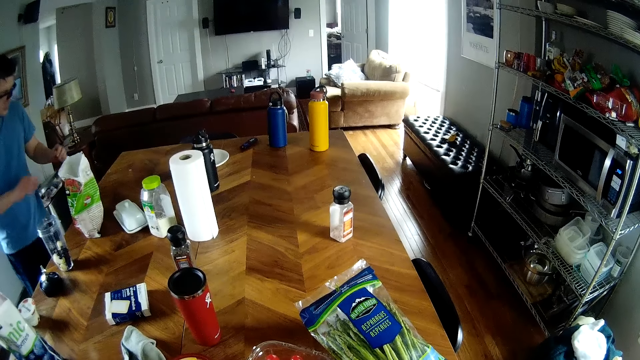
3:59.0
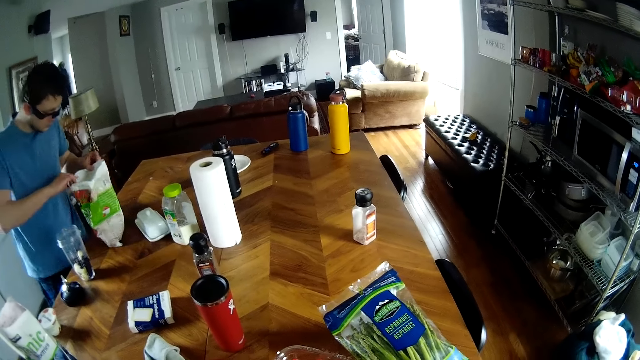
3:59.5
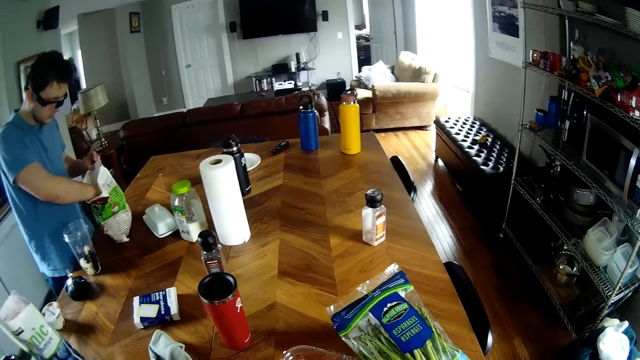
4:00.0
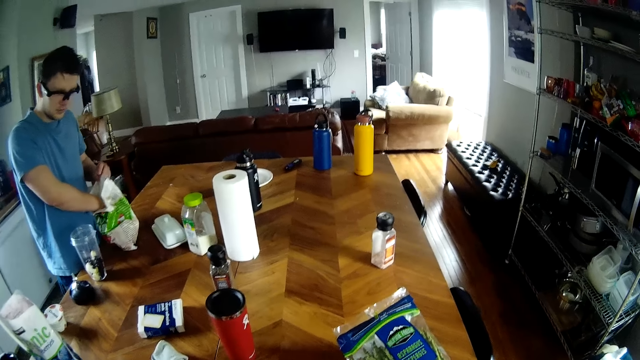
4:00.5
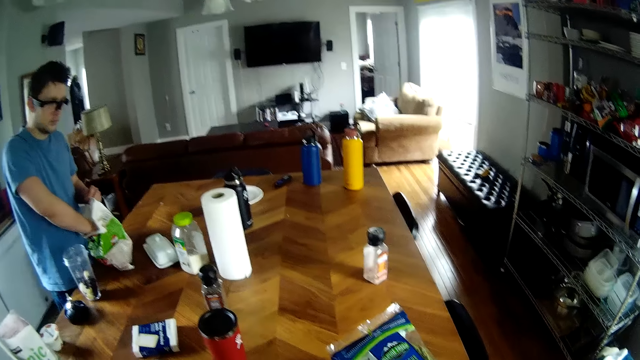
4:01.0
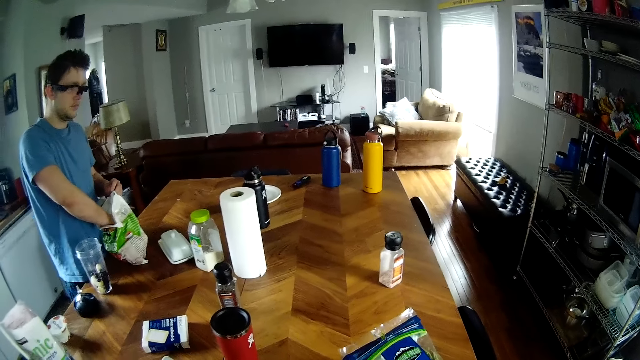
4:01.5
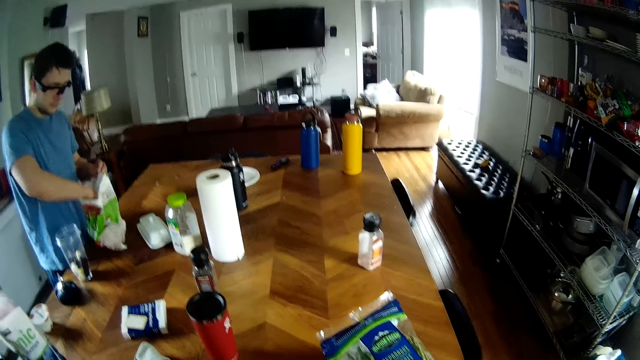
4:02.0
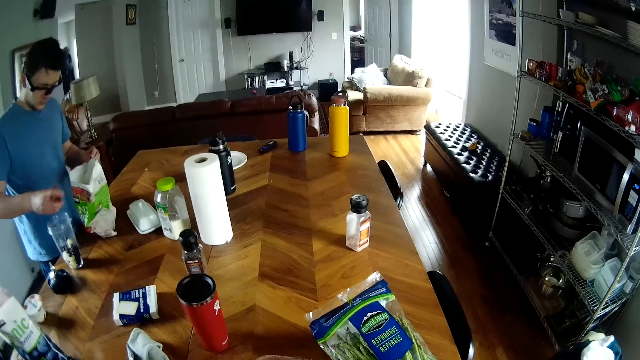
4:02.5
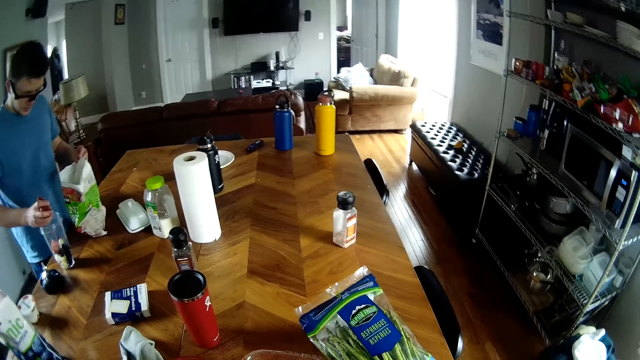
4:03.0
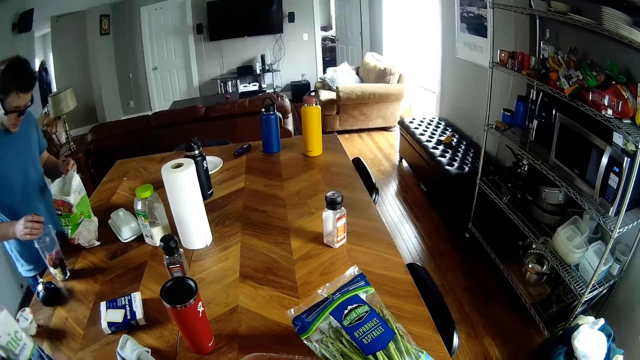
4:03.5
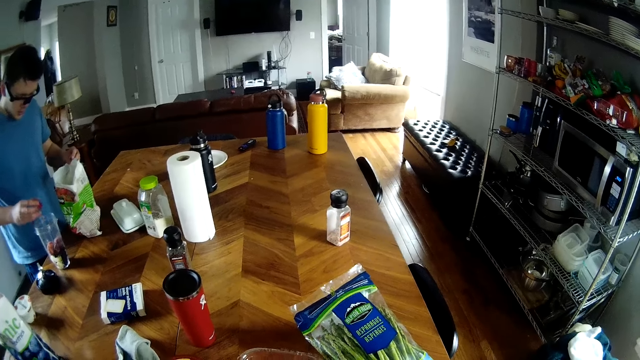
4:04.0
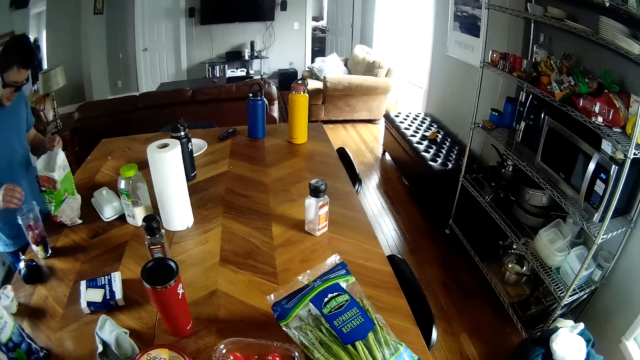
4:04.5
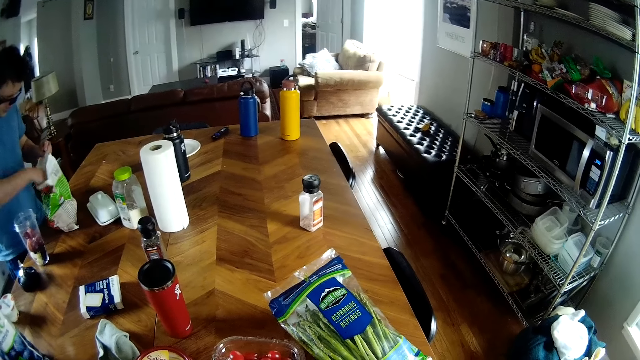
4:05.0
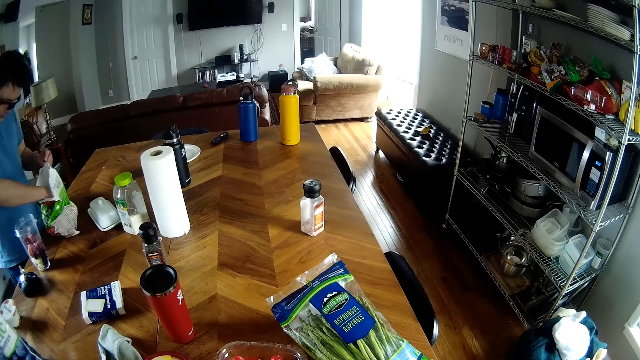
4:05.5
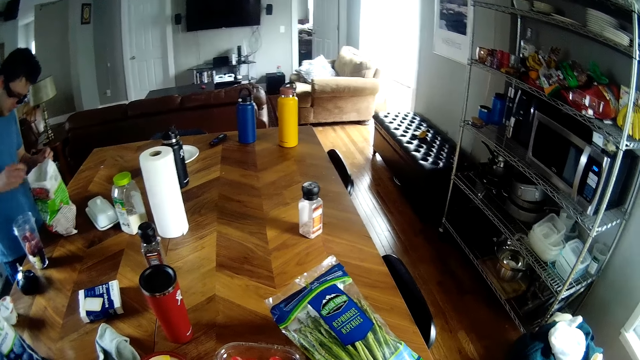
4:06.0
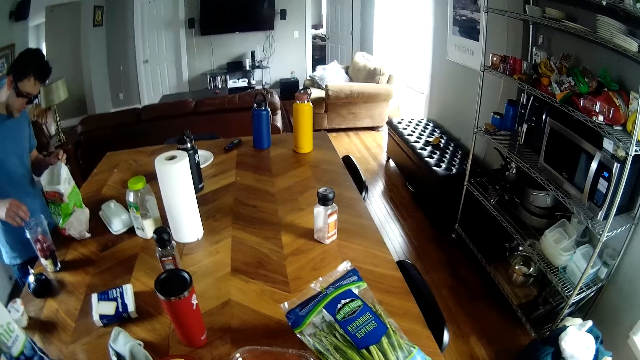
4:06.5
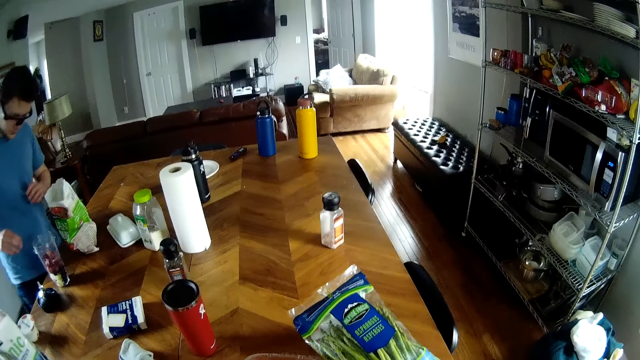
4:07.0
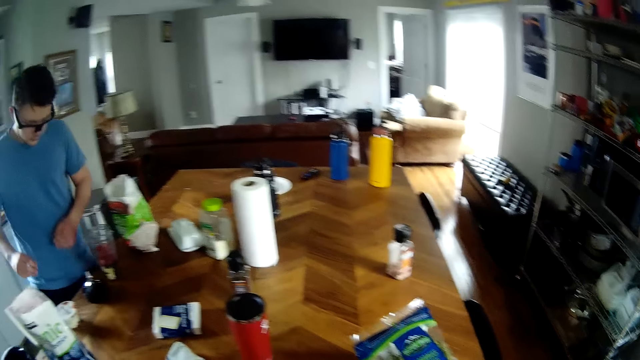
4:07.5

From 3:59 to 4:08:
The man holds the packet of strawberries on the kitchen countertop with both hands. The man takes out some strawberries from the packet with his right hand and pours the strawberries in his right hand into the fruit blender on the kitchen countertop. The man takes out a strawberry from the packet with his right hand and throws the strawberry in his right hand into the fruit blender on the kitchen countertop.

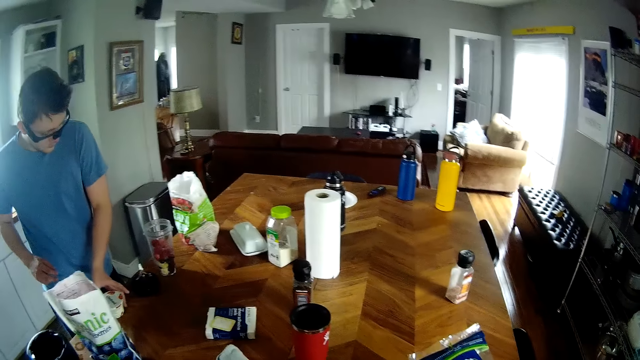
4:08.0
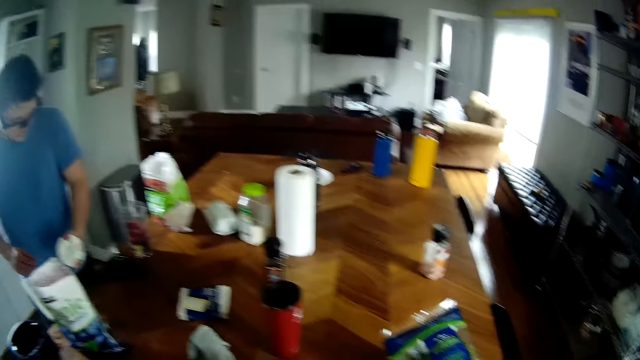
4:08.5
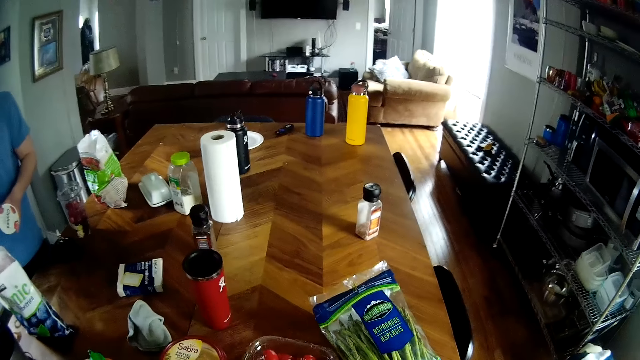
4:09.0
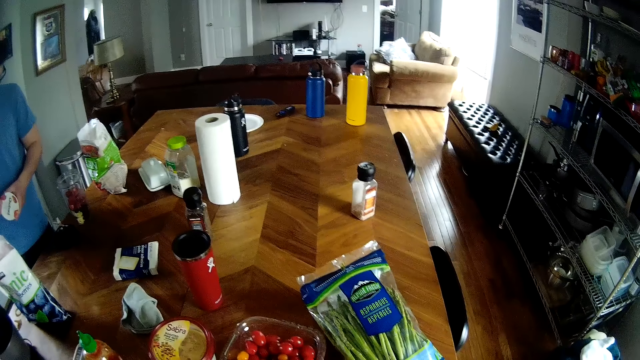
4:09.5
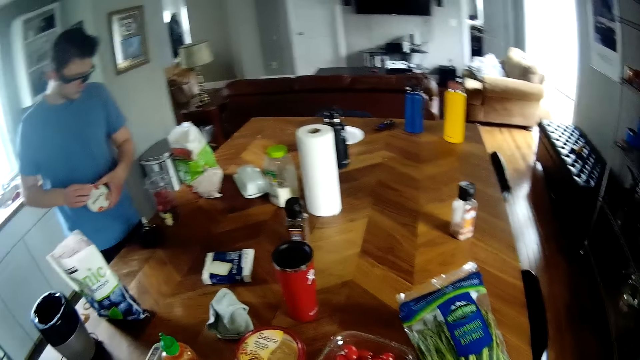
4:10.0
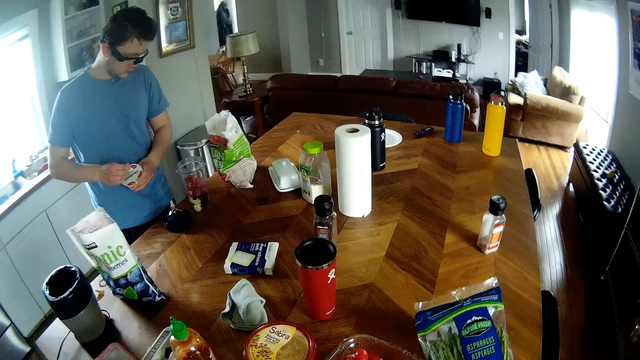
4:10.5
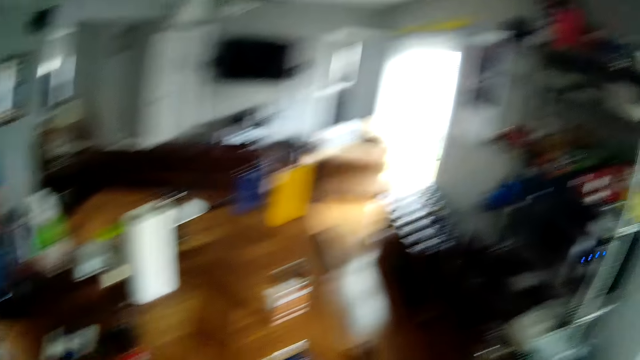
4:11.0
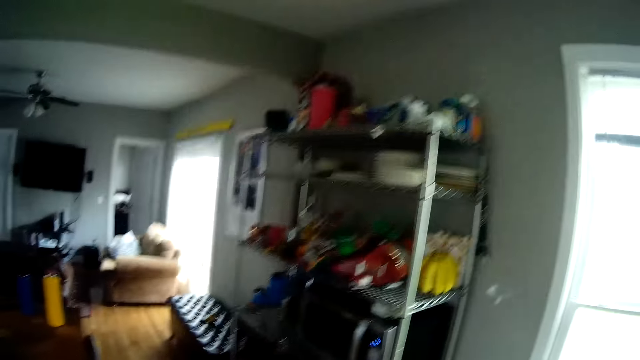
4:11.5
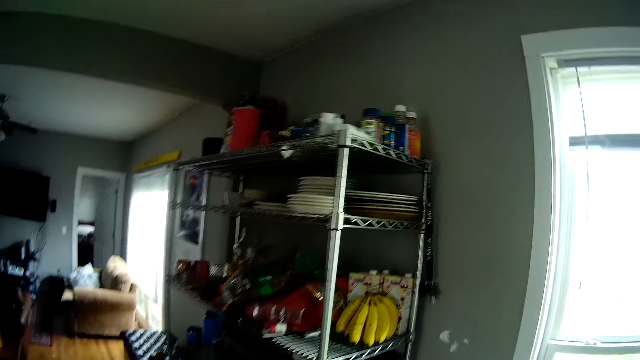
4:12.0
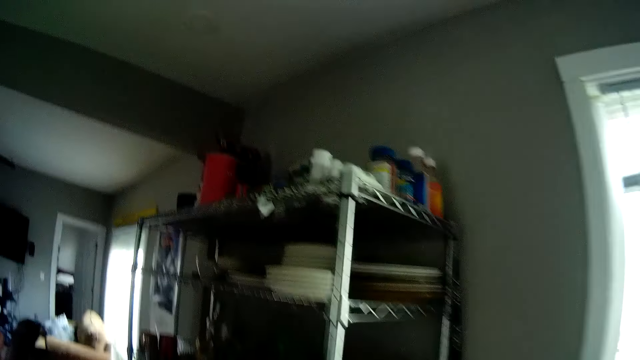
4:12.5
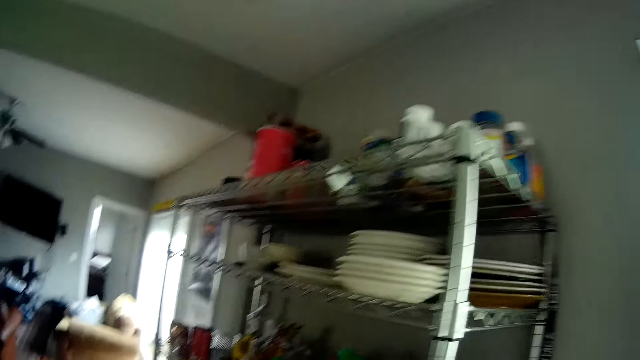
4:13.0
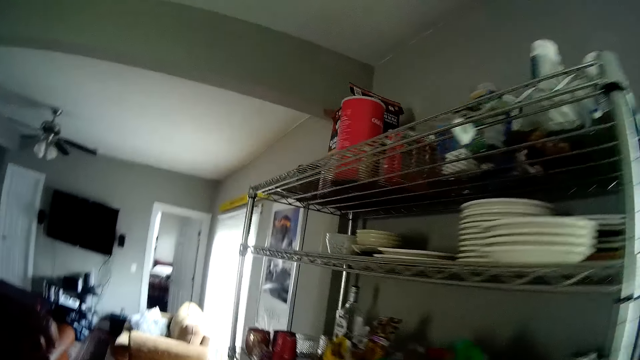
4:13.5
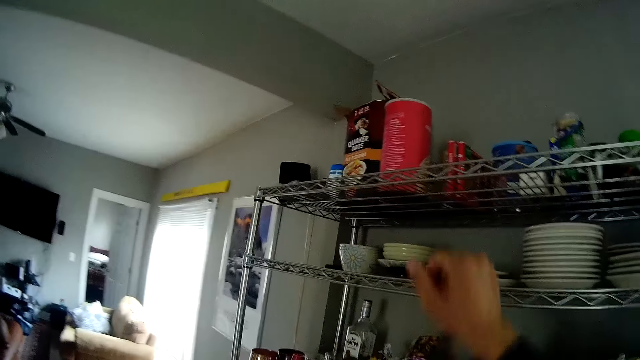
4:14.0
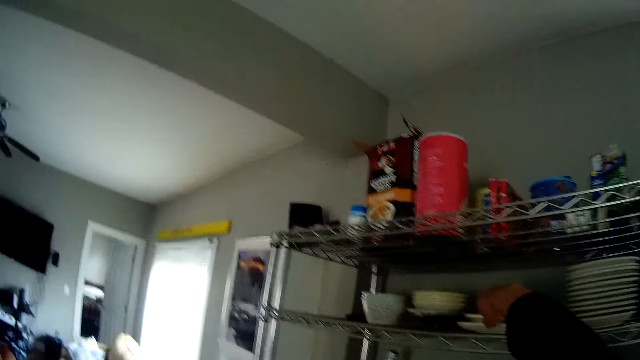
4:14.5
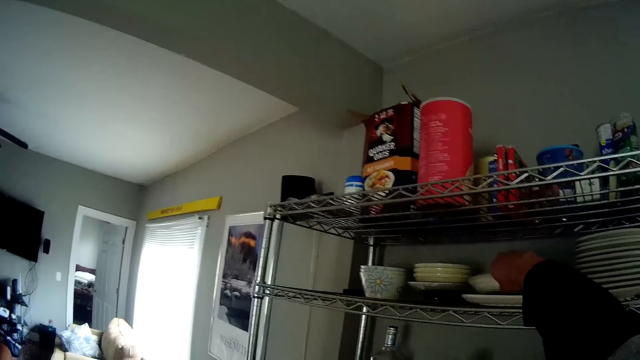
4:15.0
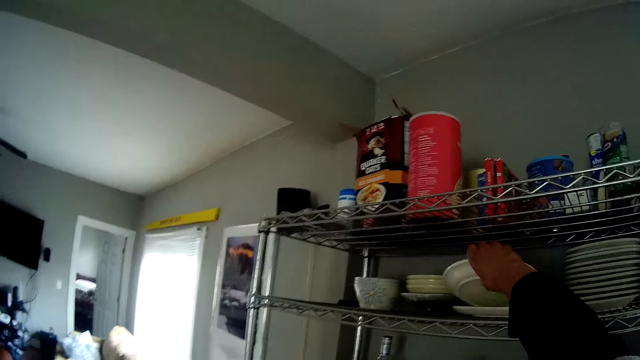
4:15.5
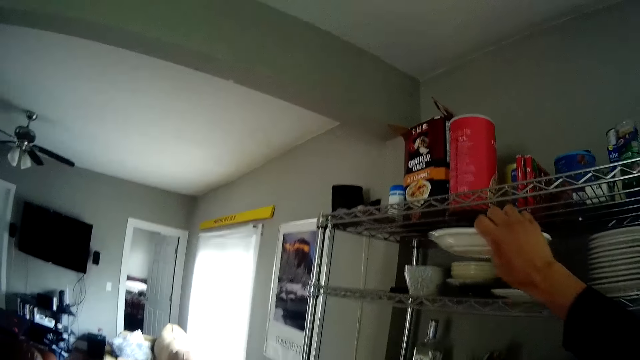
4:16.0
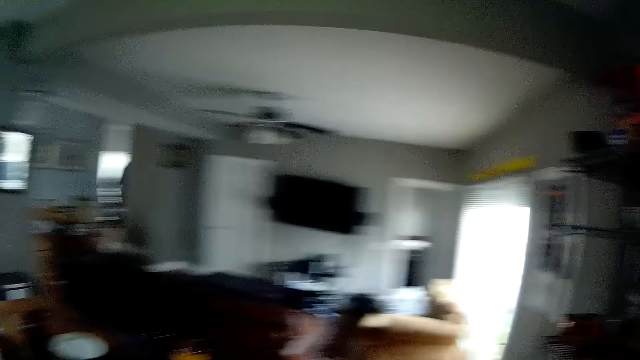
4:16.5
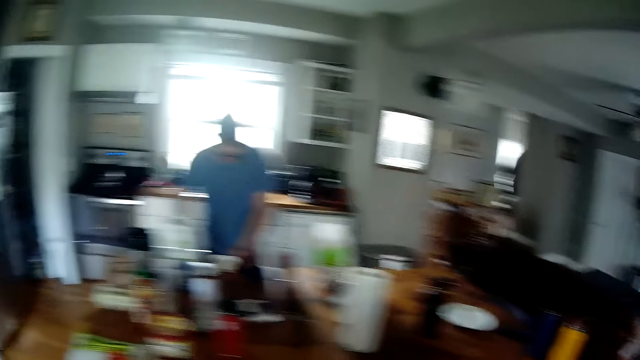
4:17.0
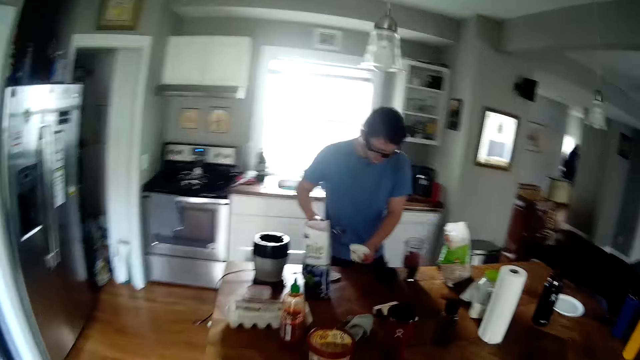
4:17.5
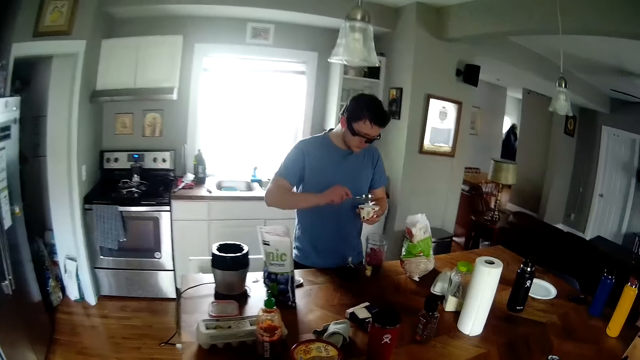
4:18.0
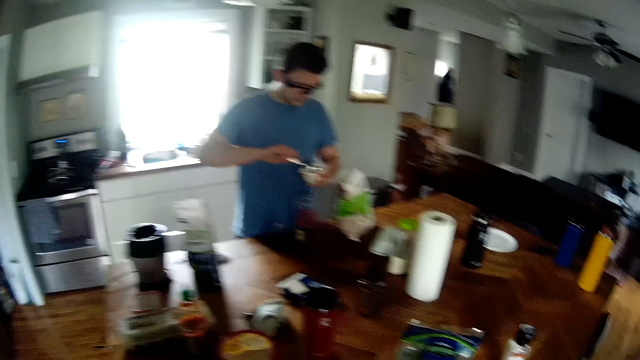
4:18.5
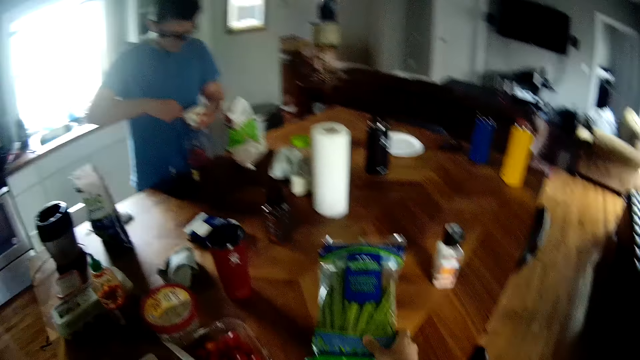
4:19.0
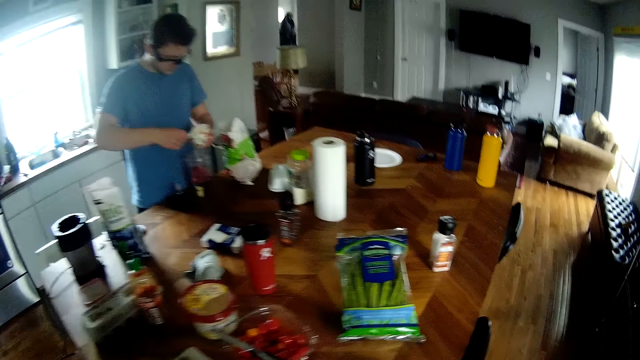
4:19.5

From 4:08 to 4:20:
The man picks a container of yoghurt from the kitchen countertop with his left hand, holds the container, and opens the container of yoghurt with his right hand. The camera wearer walks in the house. He picks a plate from the aluminium storage rack with his right hand. The man picks the container of yoghurt from the kitchen countertop with his left hand and scoops some yoghurt from the container with a spoon in his right hand. The camera wearer drops the plate on the kitchen countertop.
